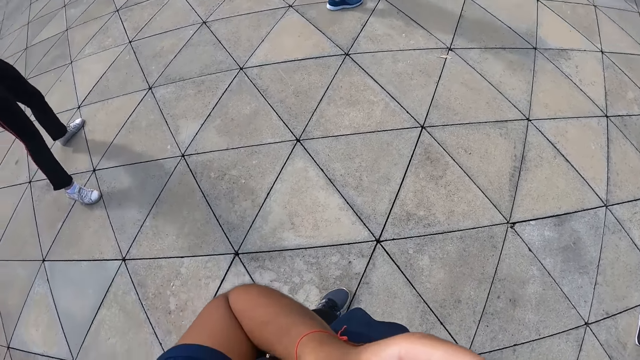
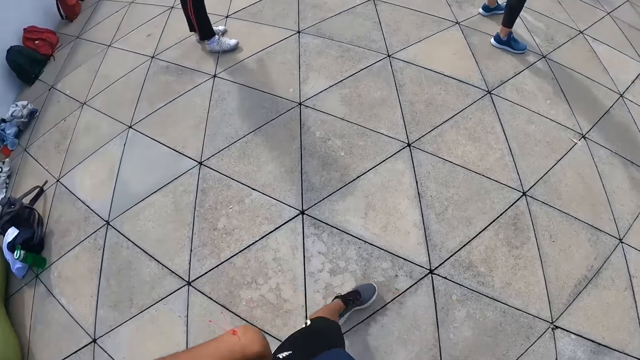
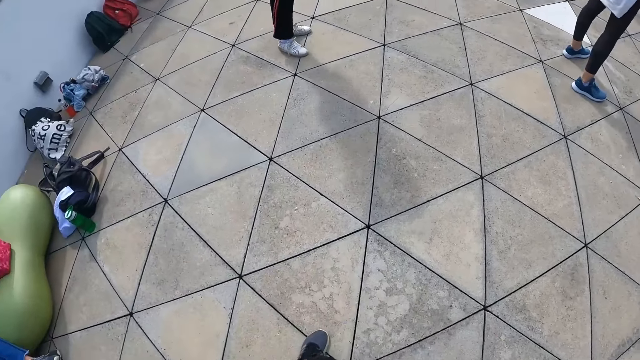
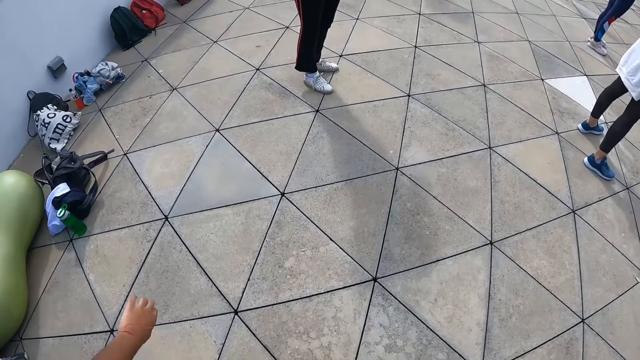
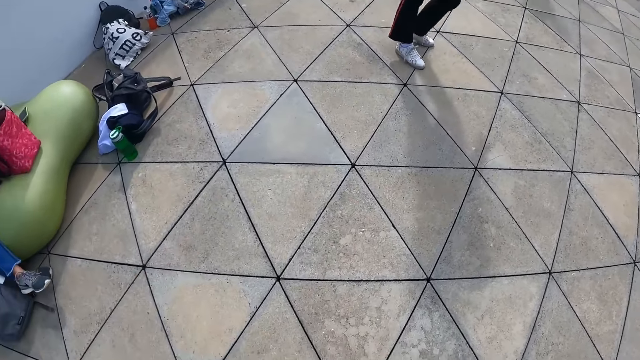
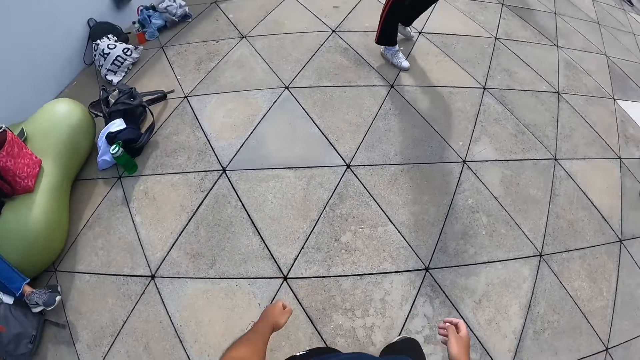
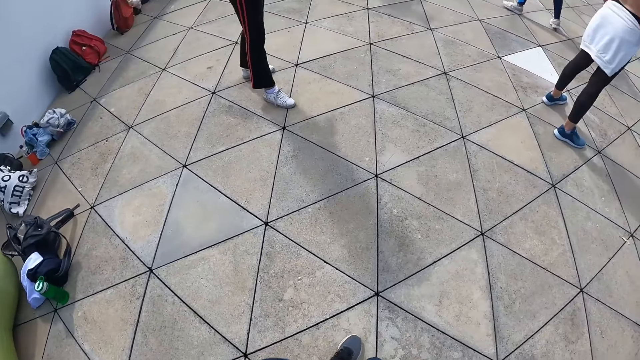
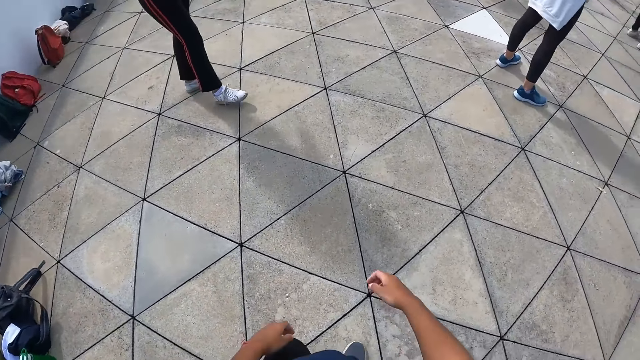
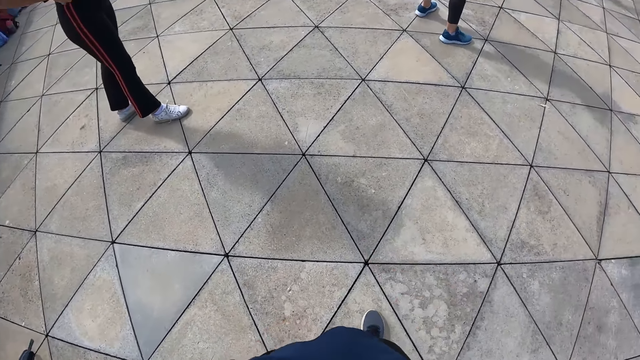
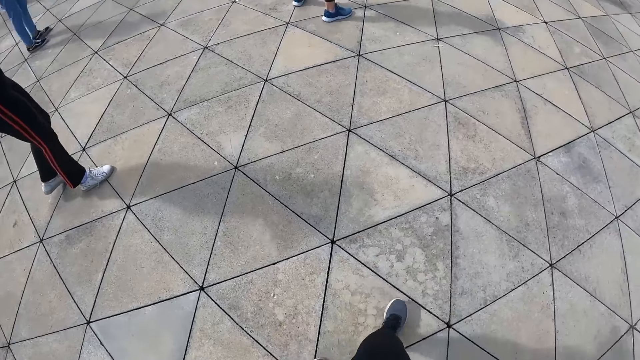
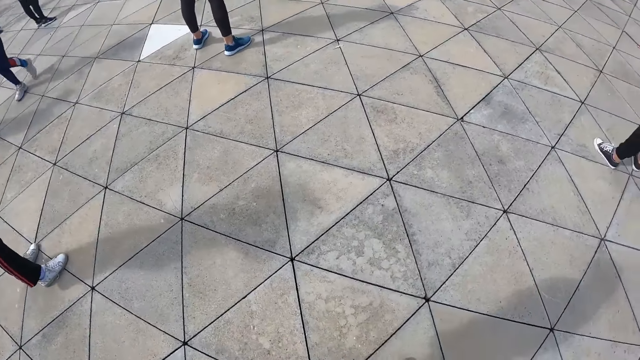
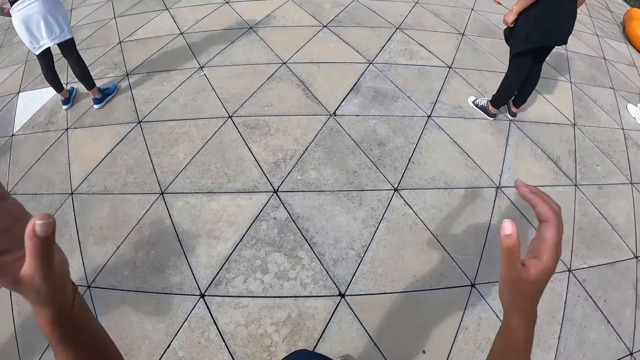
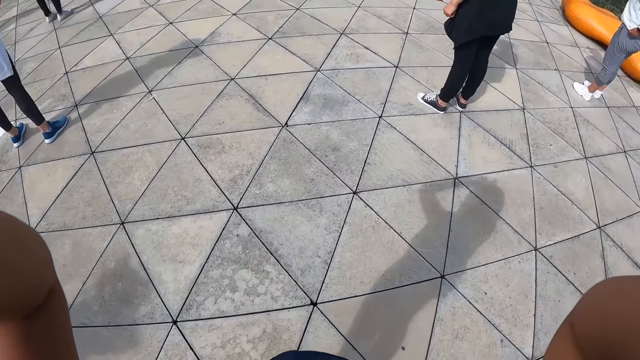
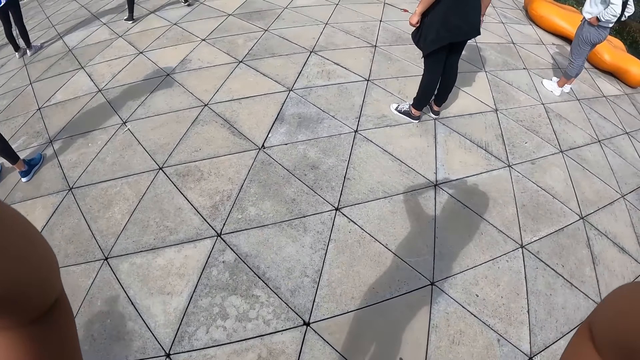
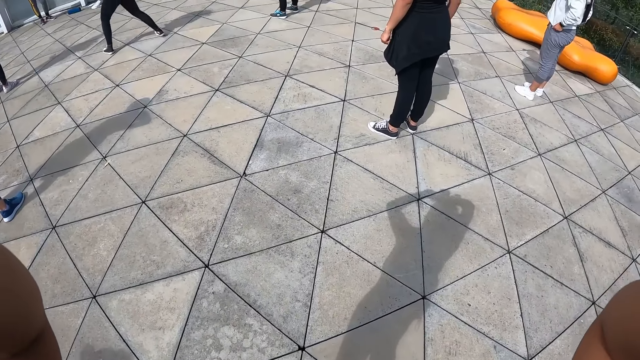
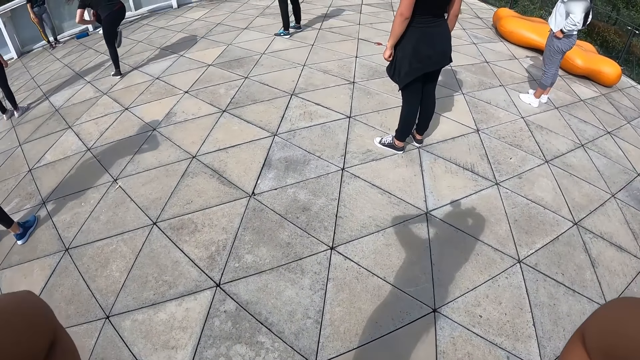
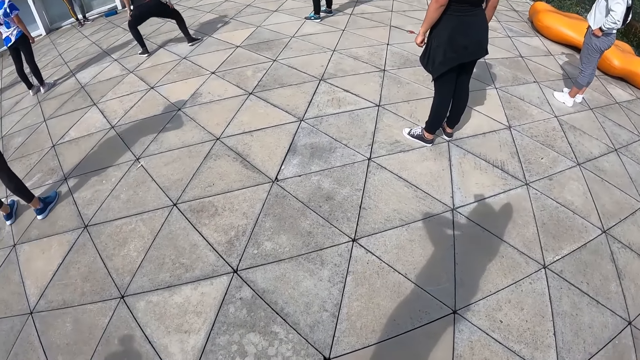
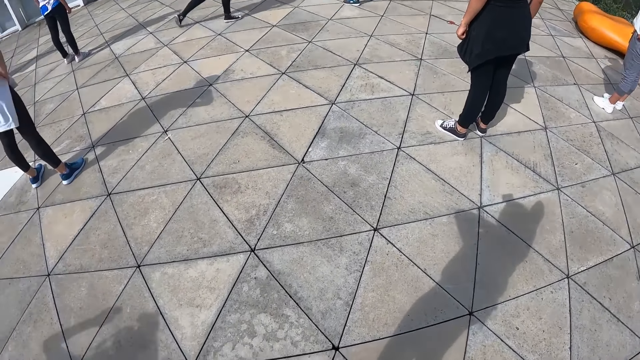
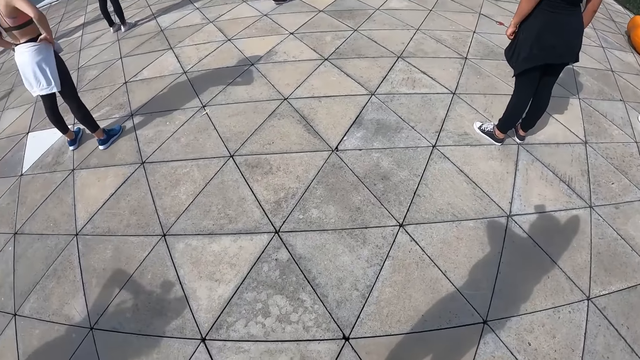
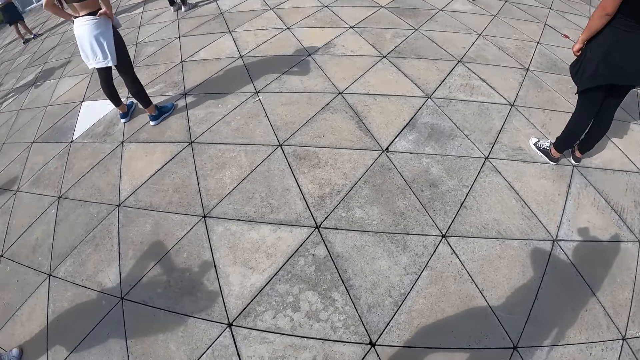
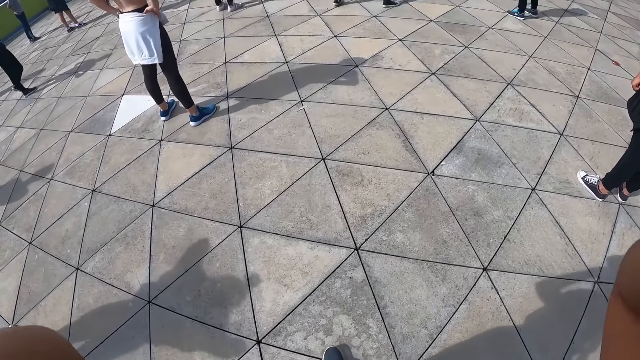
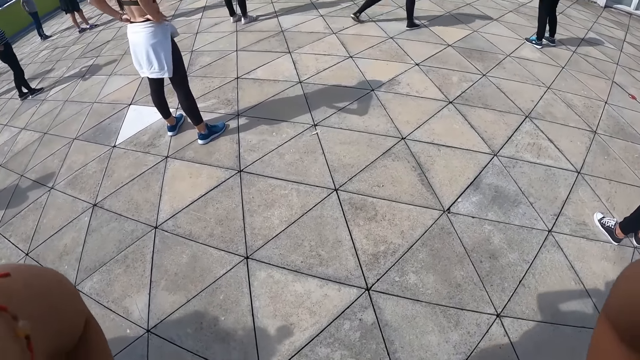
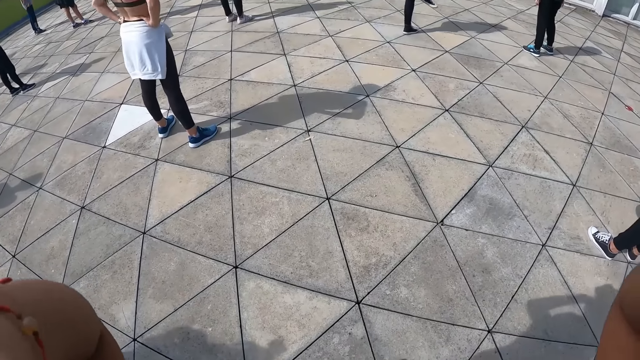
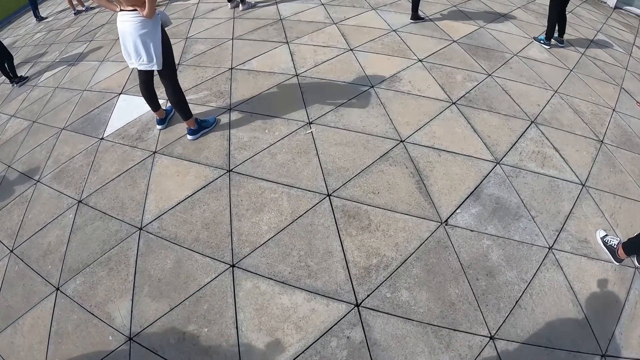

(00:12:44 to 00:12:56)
The camera wearer moves towards the chair. She reaches for her face. She stares at the floor.

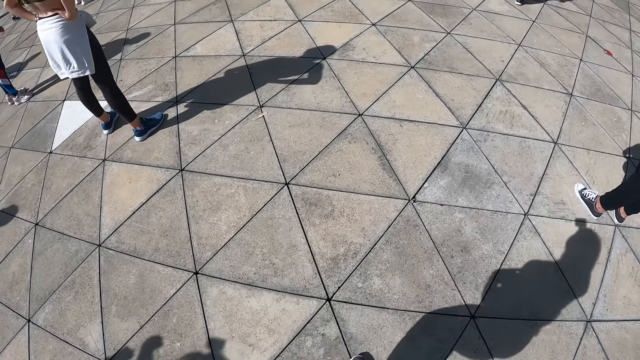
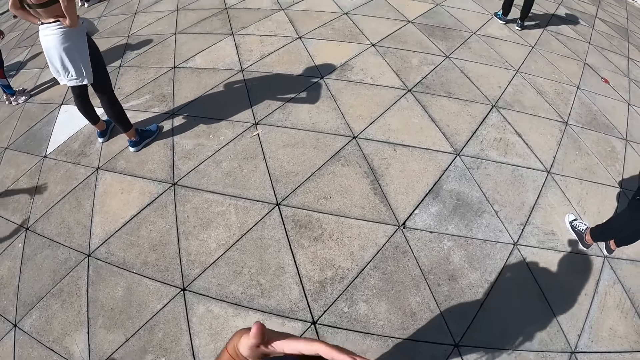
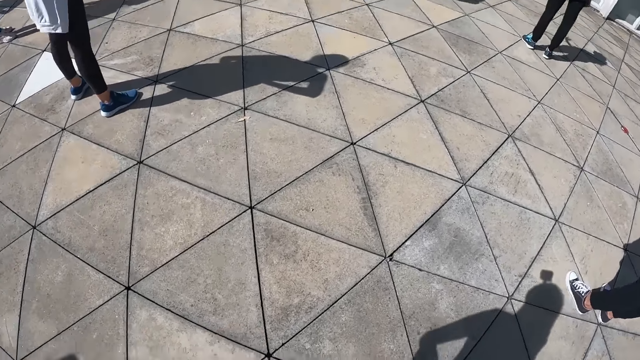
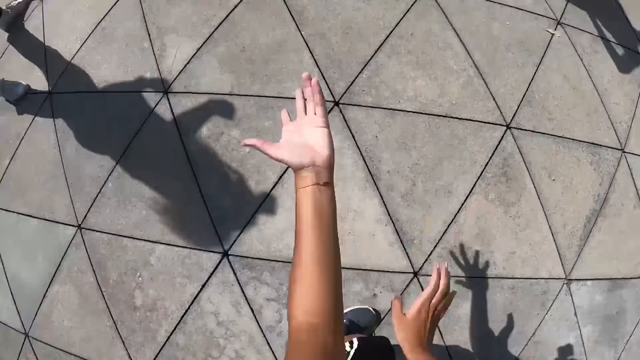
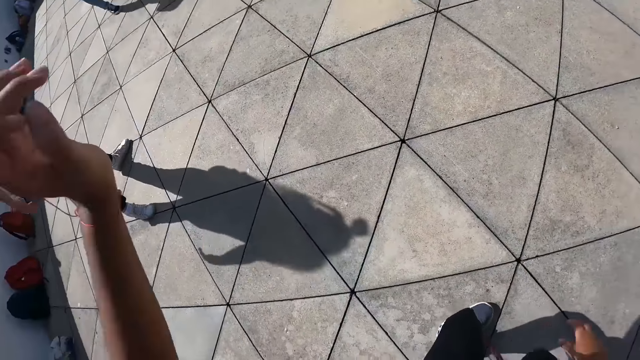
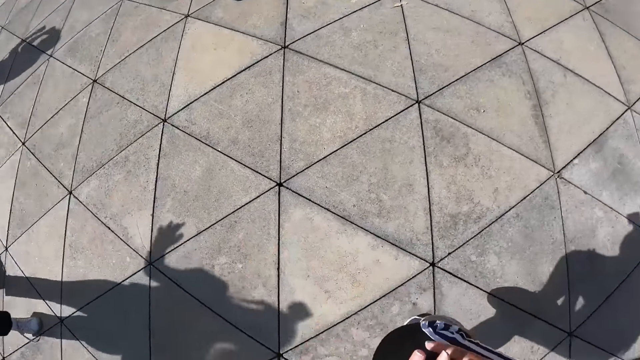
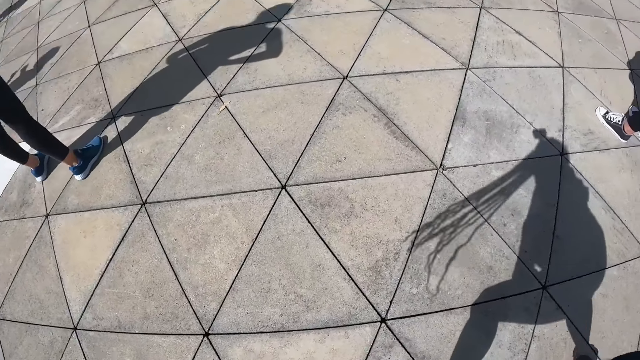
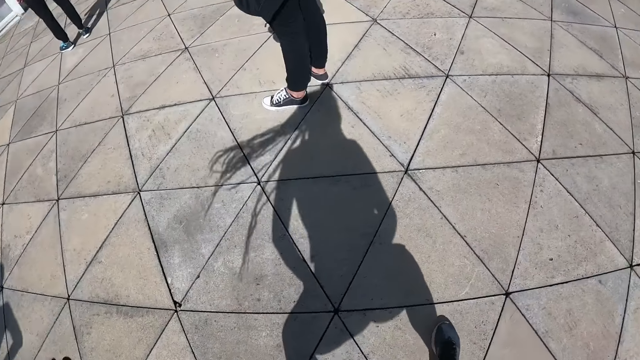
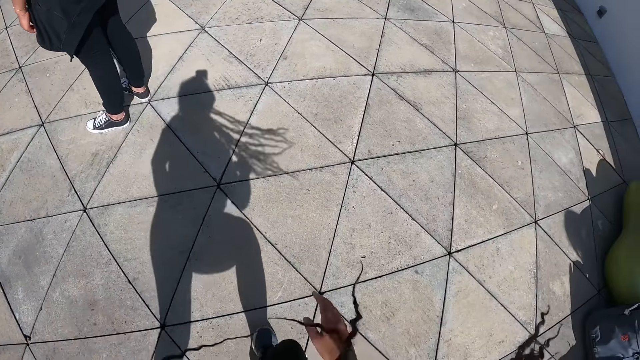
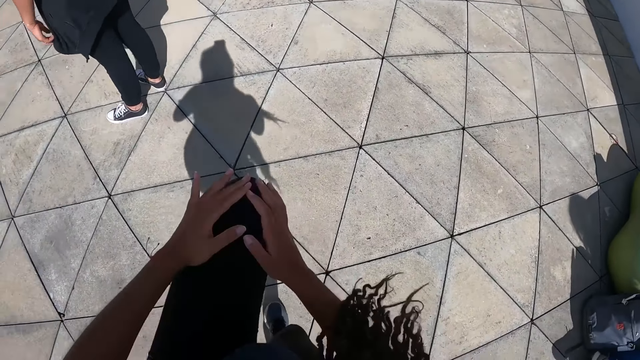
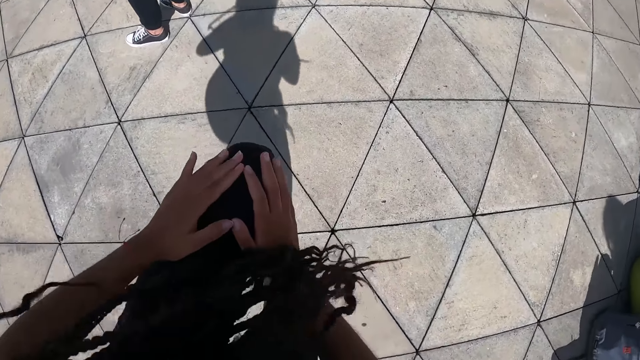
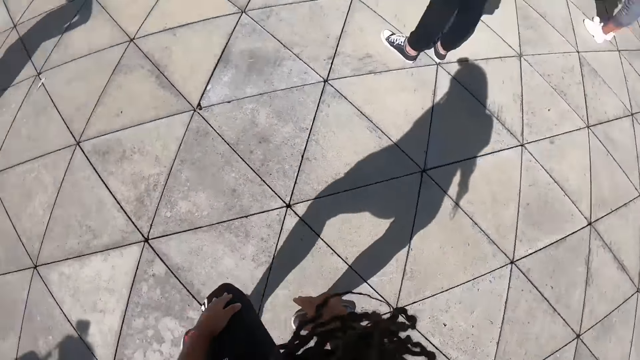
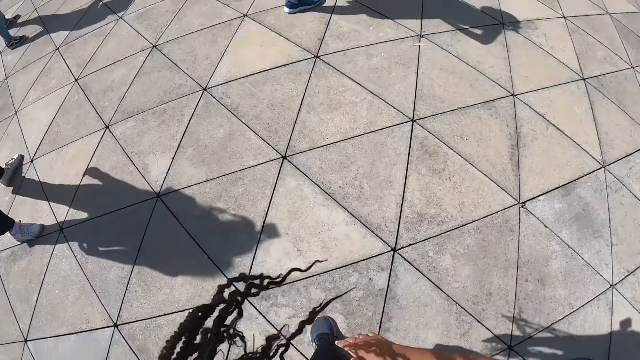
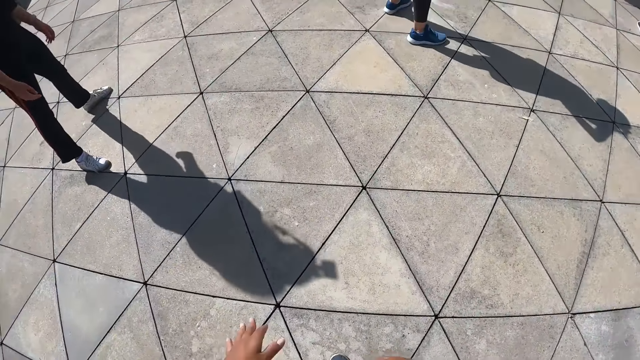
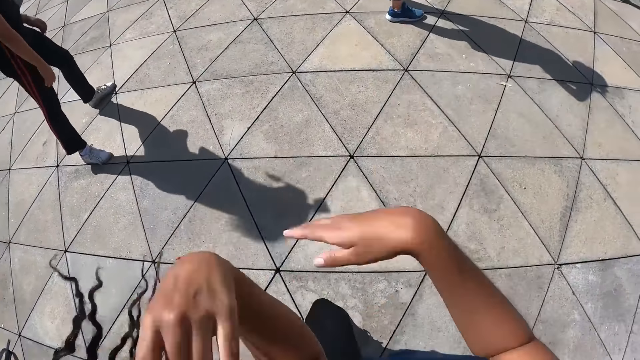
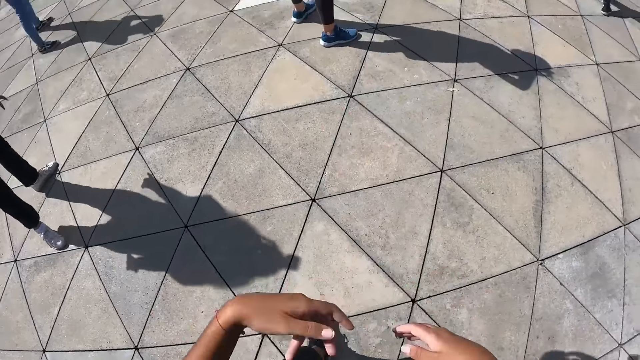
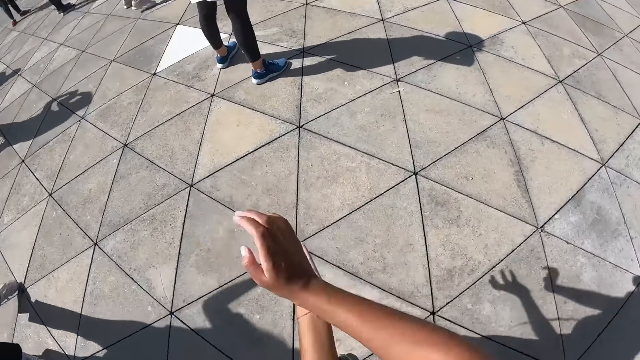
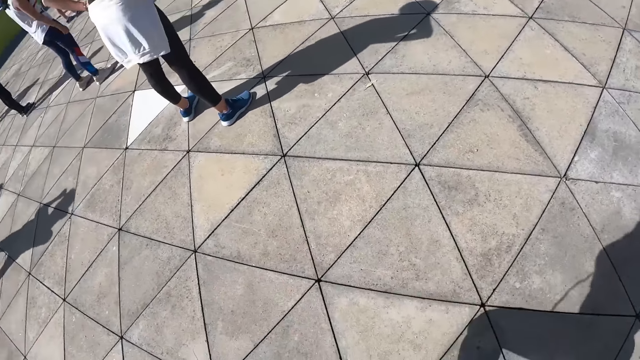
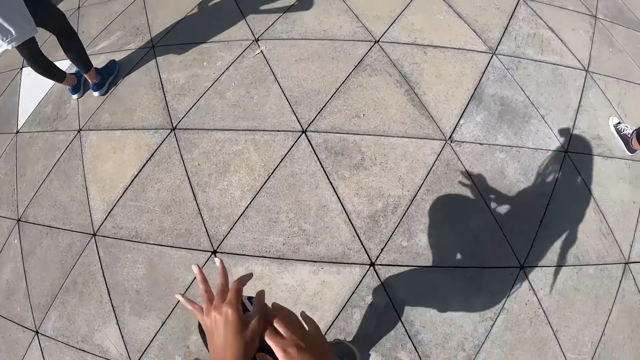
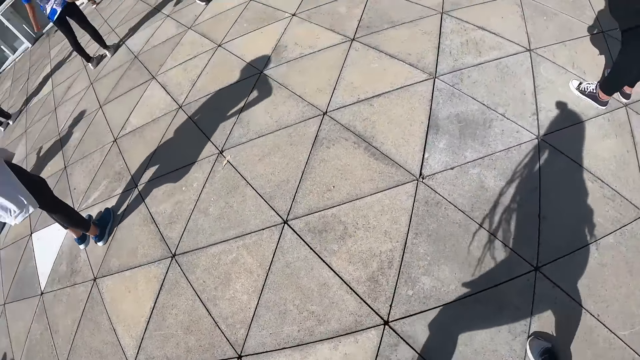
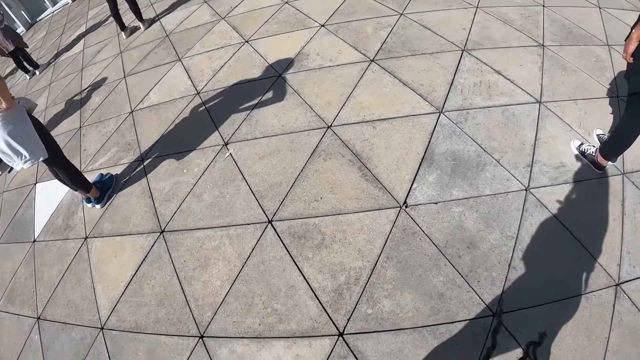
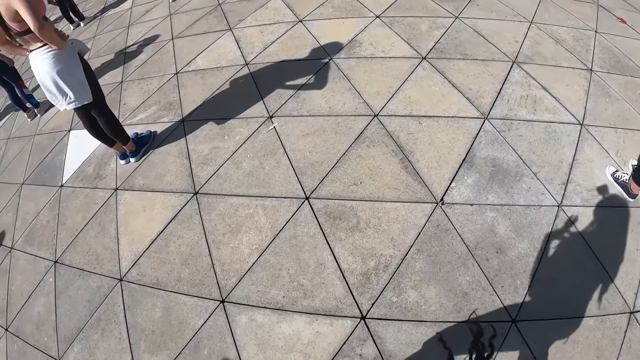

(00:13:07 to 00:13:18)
The camera wearer dances in the studio.
